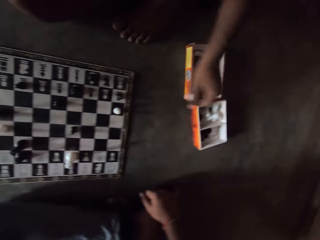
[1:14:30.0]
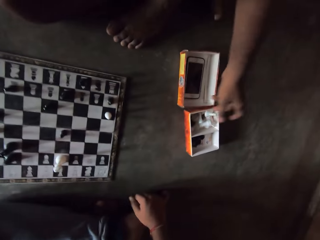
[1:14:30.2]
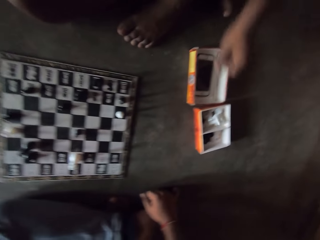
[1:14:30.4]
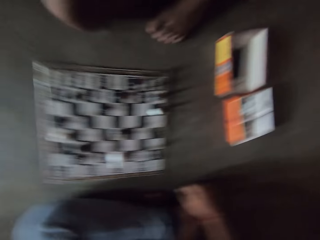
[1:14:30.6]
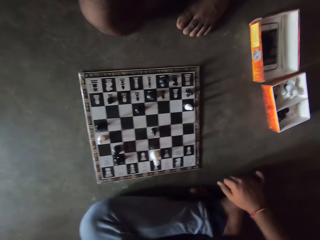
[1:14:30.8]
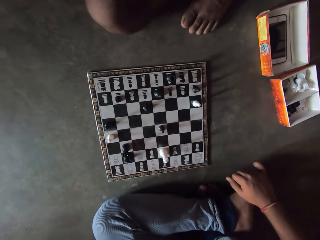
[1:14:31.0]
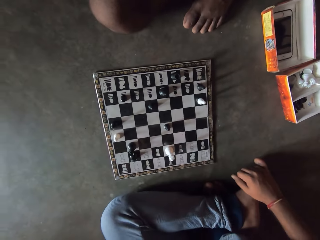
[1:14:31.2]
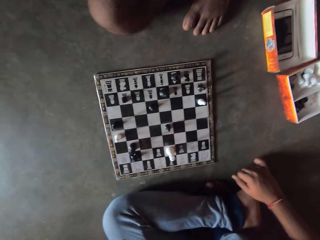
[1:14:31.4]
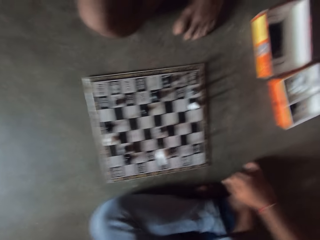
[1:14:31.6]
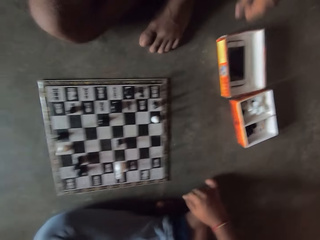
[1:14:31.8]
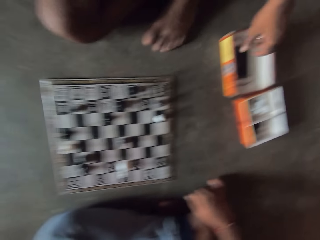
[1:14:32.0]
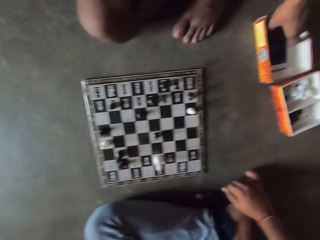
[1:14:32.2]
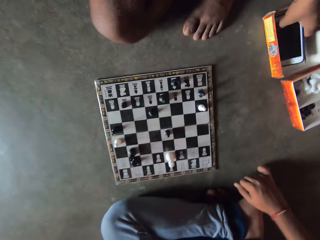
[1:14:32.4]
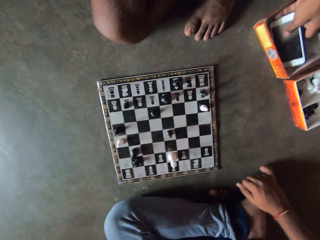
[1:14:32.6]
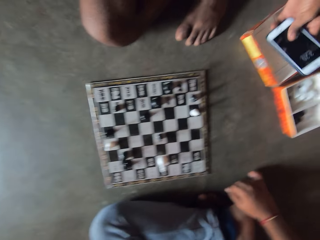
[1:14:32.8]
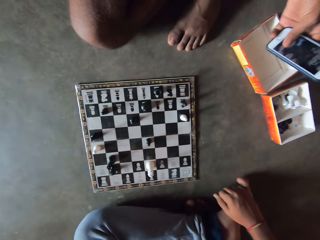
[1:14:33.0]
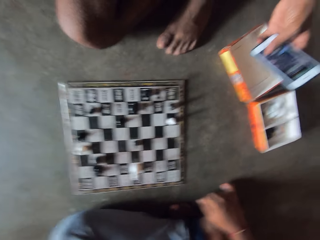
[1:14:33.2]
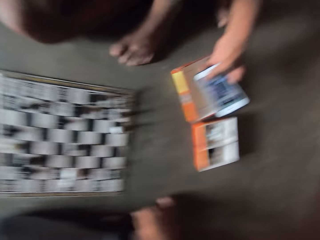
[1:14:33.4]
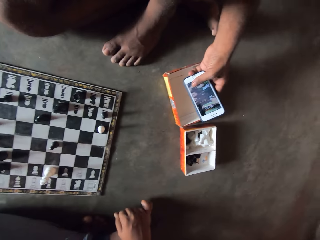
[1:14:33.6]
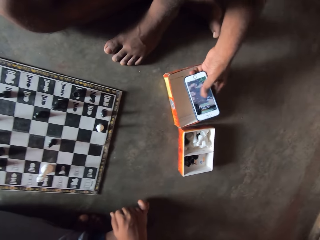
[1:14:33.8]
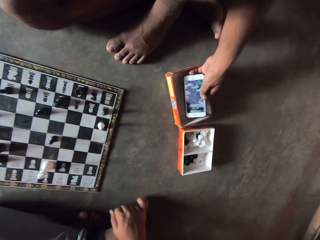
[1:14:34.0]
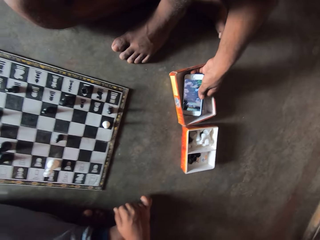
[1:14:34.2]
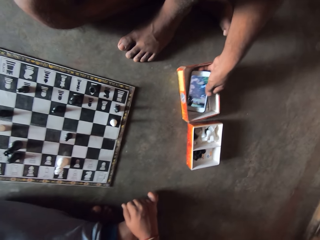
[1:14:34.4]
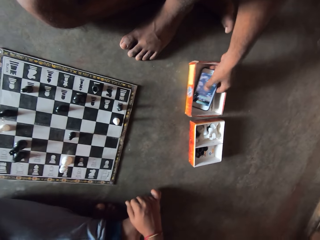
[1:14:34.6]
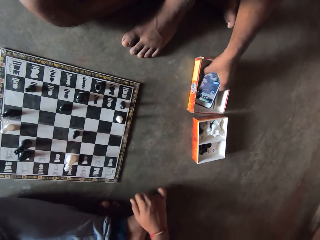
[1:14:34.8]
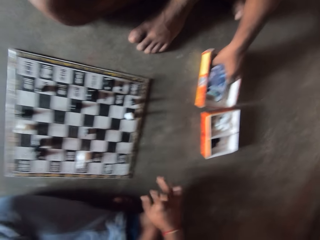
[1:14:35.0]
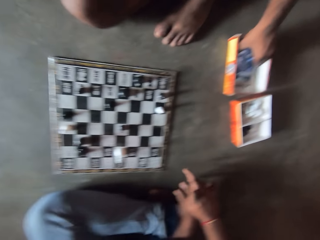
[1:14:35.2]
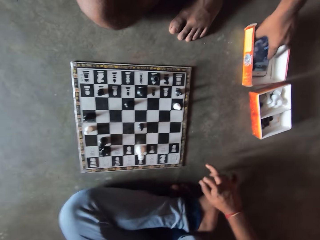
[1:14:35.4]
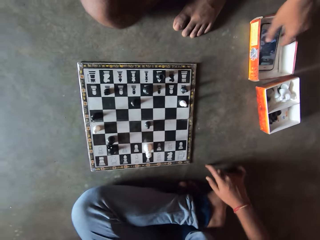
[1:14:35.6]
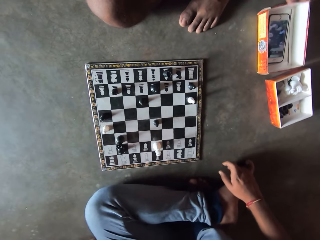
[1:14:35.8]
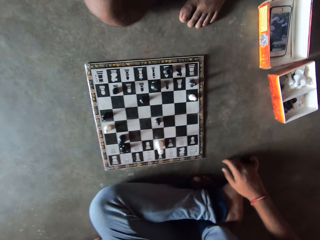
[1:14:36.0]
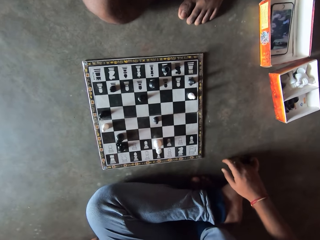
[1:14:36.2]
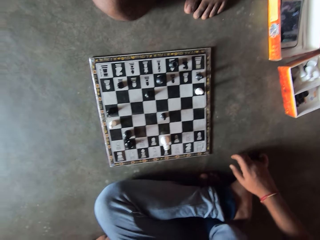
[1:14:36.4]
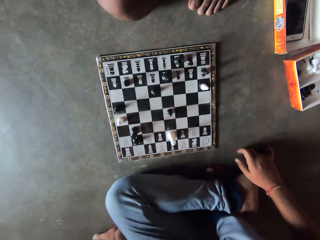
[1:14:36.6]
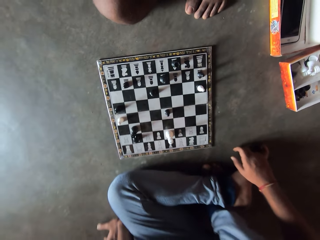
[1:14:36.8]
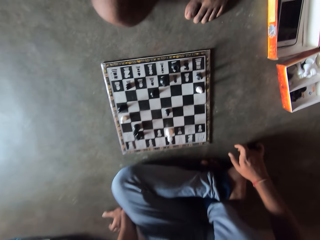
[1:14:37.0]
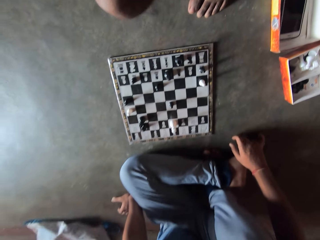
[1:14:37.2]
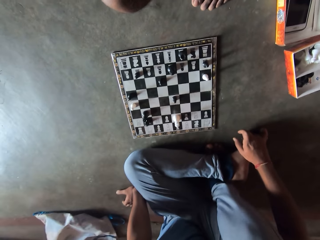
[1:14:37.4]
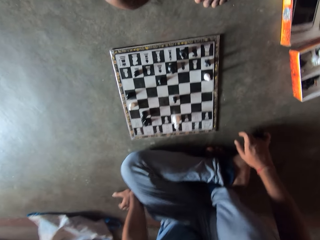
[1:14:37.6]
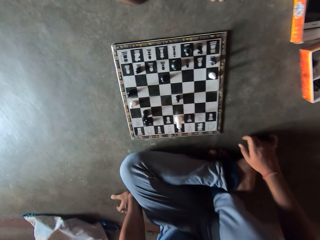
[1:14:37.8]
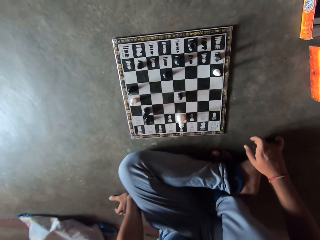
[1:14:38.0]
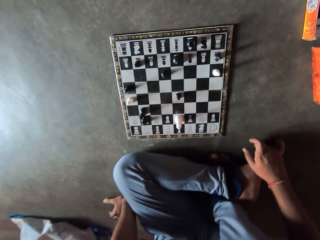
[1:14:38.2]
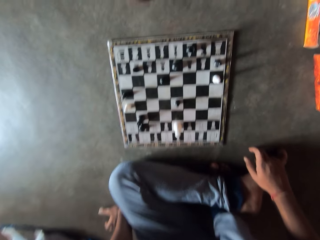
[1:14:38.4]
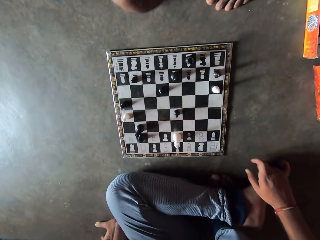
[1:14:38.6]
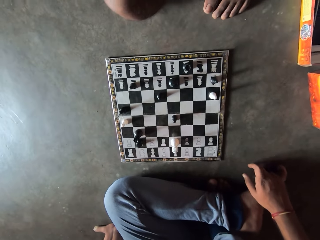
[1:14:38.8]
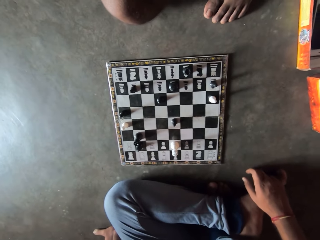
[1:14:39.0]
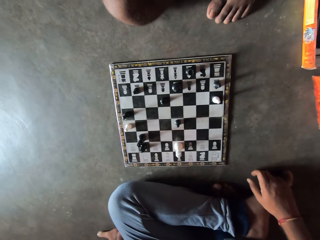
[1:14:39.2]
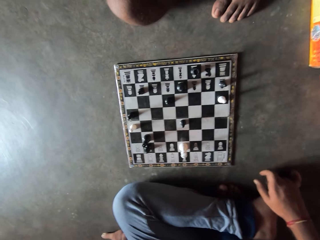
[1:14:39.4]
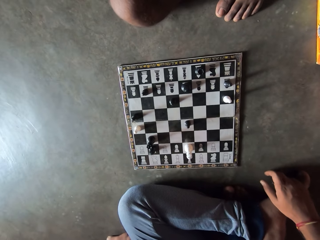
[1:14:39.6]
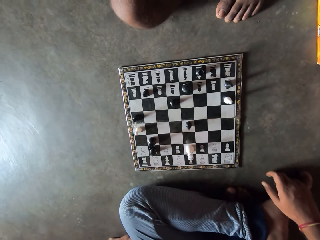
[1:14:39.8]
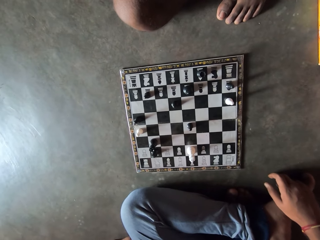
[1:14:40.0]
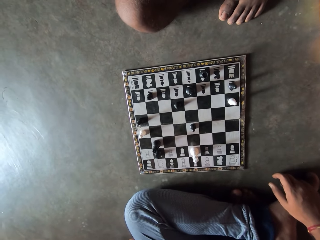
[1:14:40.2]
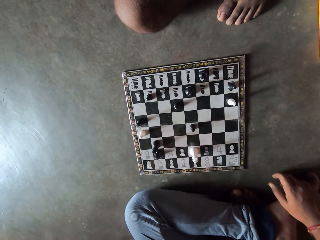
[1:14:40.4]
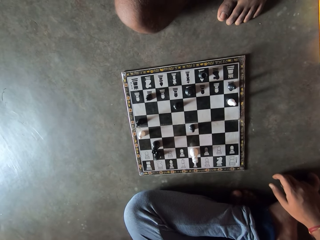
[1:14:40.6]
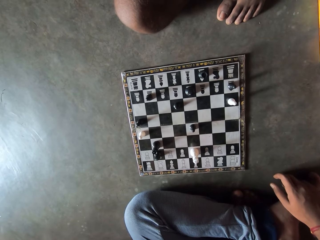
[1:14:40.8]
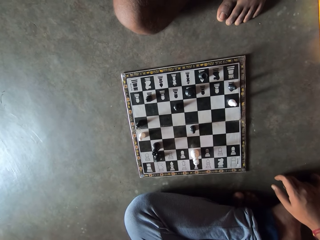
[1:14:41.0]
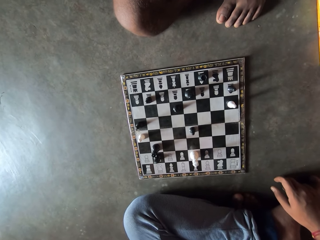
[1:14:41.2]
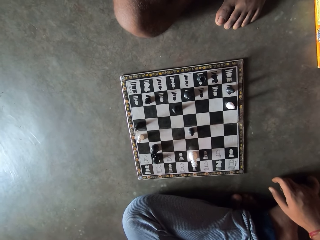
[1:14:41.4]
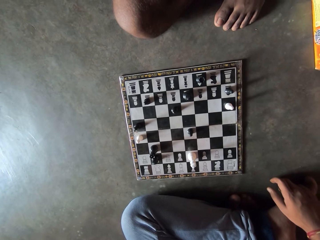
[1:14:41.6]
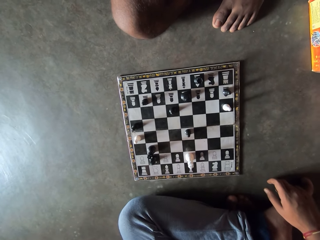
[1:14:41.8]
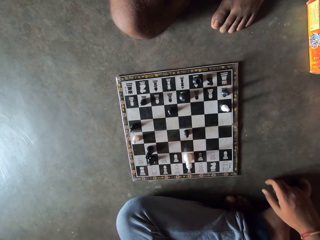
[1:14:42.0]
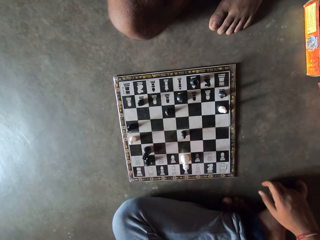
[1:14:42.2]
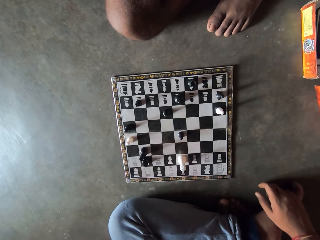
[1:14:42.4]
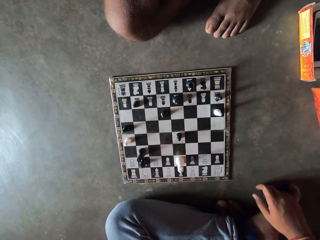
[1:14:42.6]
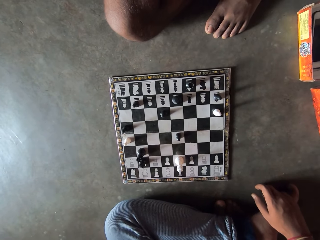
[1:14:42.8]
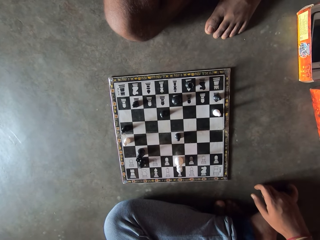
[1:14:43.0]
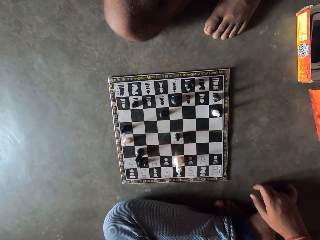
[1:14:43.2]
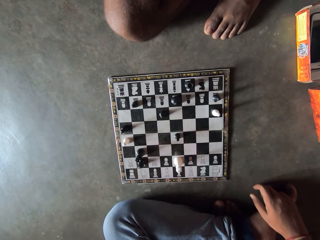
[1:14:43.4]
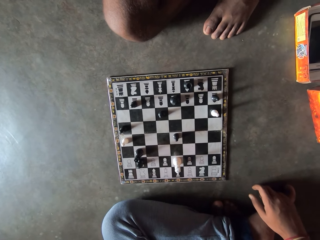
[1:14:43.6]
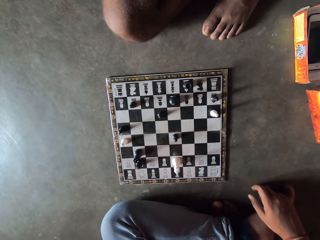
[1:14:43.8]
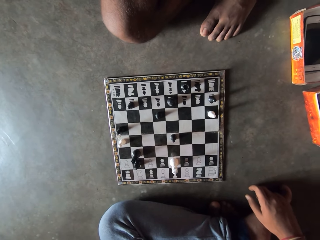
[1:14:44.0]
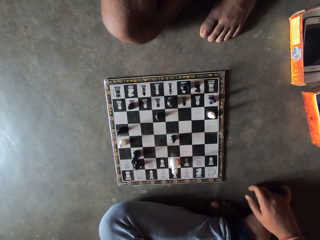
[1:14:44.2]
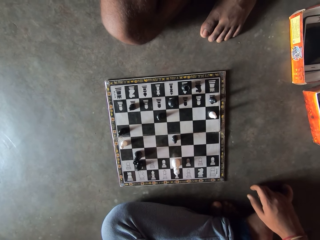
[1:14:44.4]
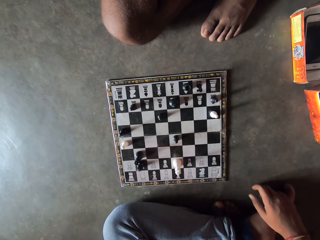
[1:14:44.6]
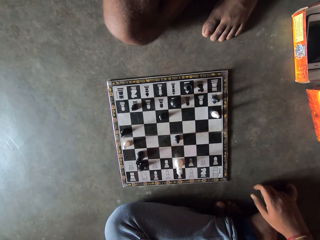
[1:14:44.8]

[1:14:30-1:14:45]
A man picks up his phone from the carton. The man drops the phone back into the carton. The man stares at the draft.

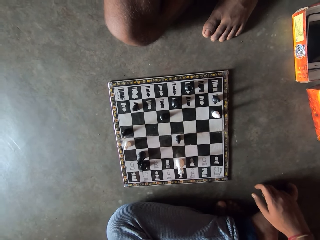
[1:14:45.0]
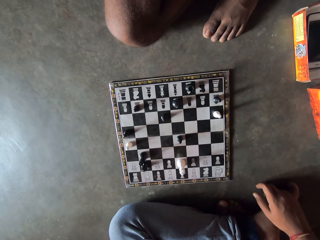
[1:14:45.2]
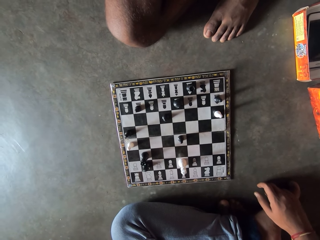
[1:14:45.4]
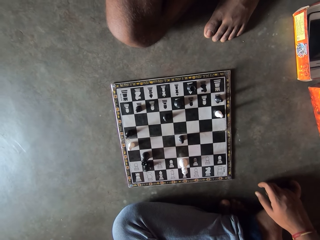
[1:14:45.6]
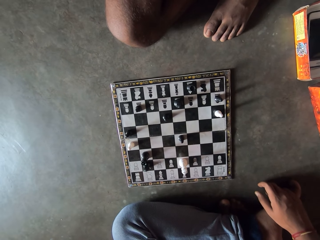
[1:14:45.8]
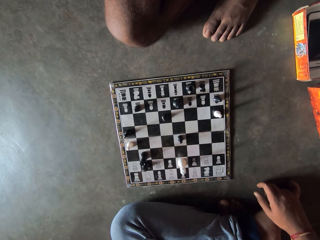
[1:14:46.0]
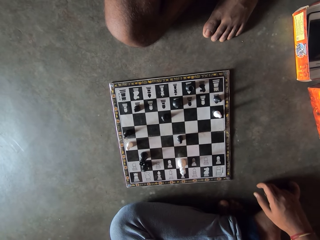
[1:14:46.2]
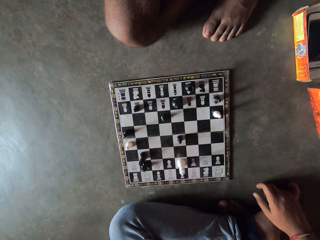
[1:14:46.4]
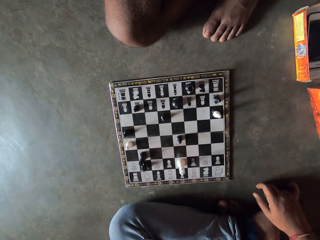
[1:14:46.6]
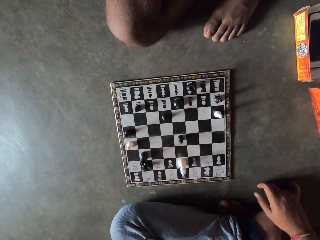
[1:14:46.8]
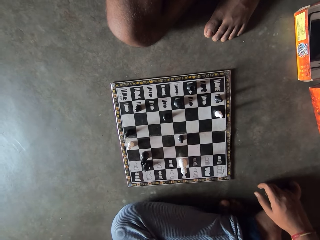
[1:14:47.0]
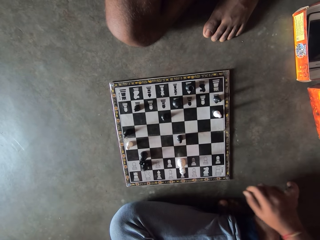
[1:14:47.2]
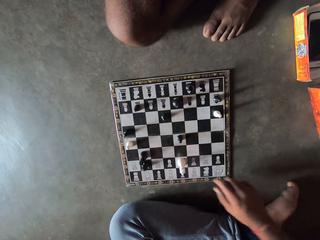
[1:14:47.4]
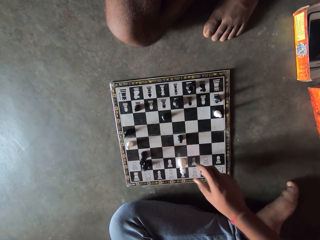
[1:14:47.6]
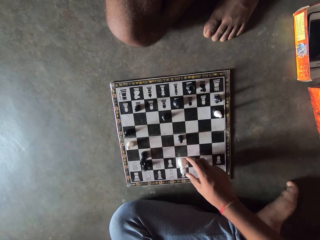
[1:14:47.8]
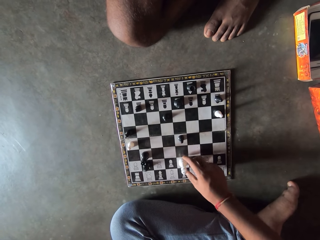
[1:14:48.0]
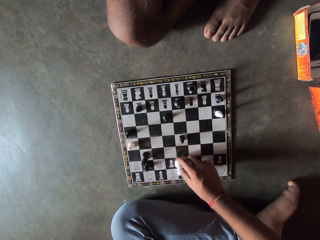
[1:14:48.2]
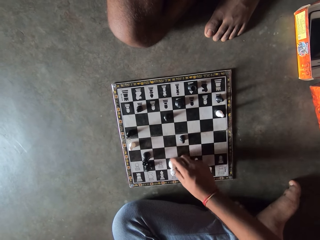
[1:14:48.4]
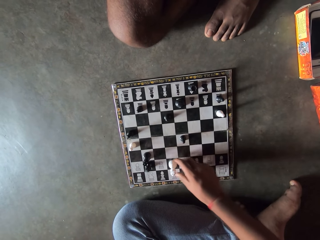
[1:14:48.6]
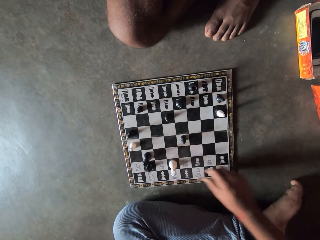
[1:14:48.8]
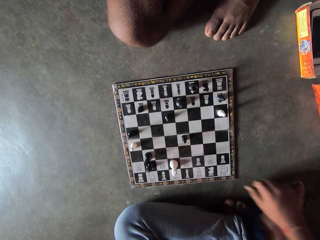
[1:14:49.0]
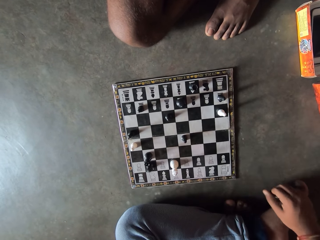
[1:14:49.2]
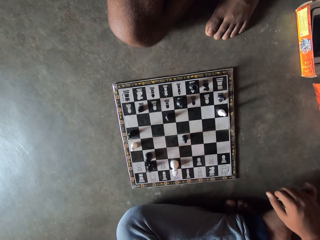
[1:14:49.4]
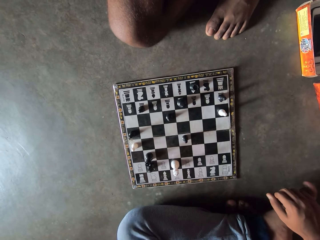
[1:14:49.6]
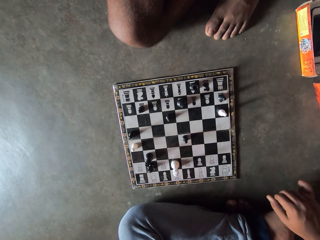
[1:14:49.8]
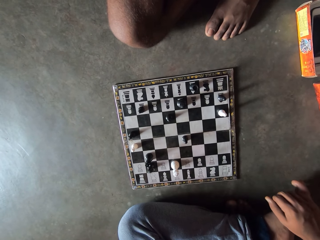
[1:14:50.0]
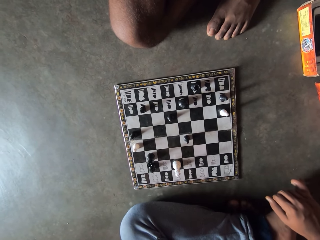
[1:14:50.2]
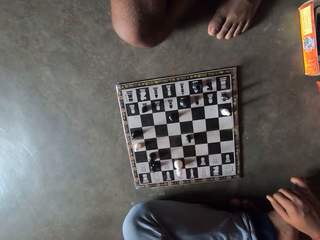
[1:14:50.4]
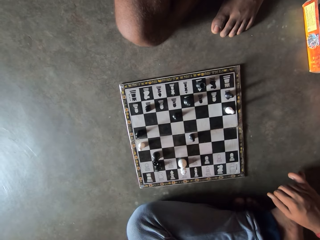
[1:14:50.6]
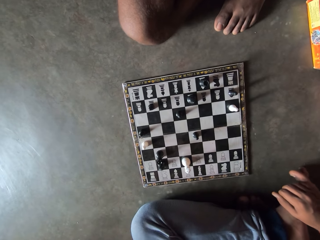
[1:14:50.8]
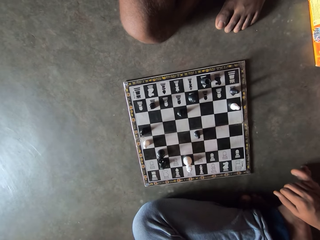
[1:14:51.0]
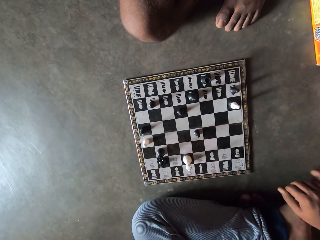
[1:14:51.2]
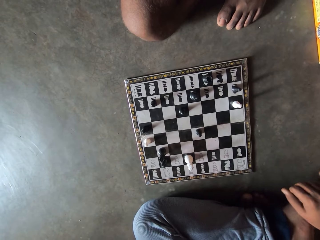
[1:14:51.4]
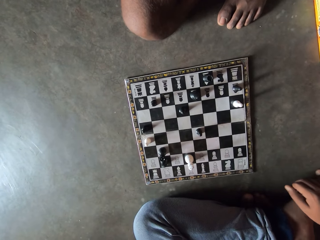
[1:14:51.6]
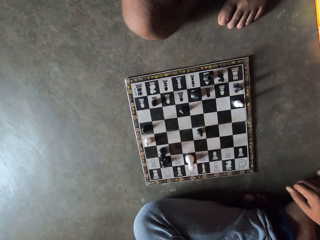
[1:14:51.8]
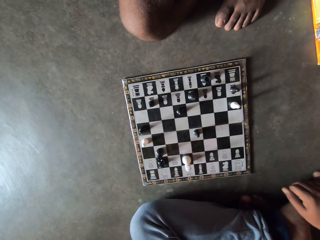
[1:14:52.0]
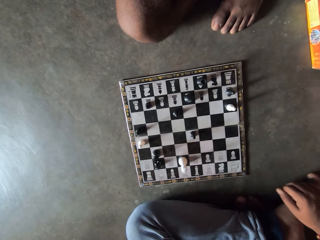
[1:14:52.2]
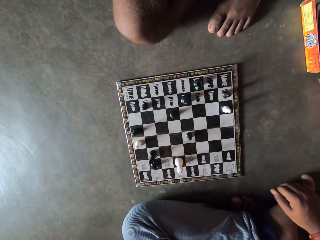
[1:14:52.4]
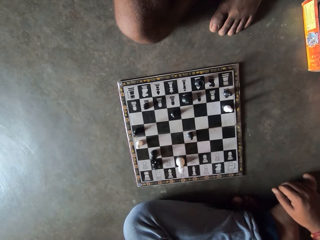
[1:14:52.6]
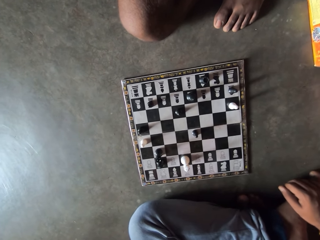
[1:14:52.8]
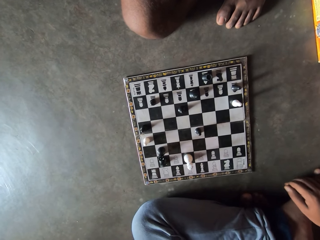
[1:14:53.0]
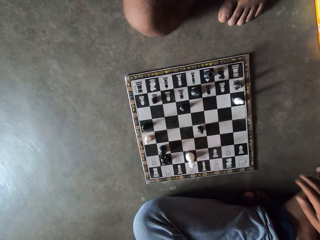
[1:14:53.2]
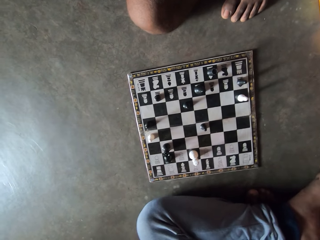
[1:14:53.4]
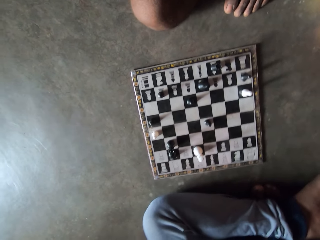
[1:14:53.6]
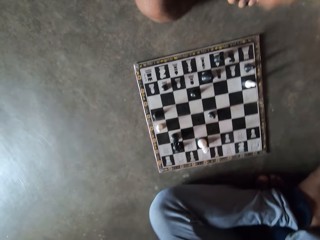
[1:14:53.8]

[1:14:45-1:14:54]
The camera wearer moves the king to the left on the chess board. They play draft.
